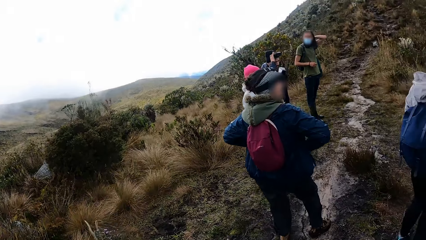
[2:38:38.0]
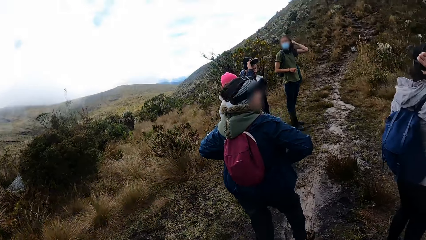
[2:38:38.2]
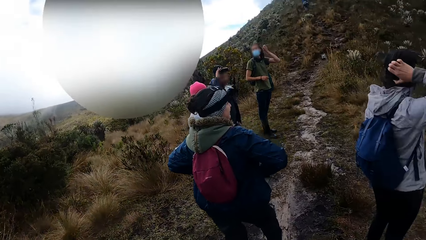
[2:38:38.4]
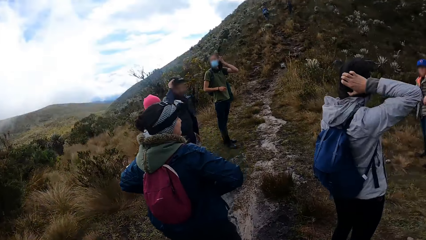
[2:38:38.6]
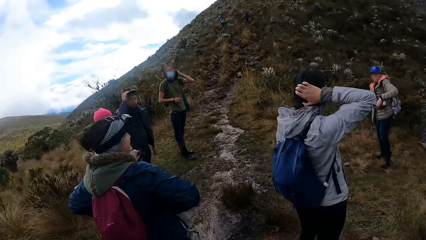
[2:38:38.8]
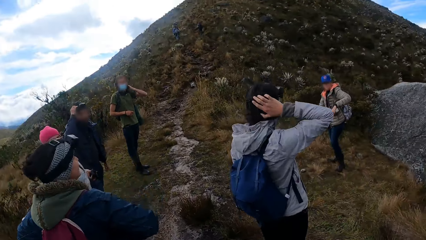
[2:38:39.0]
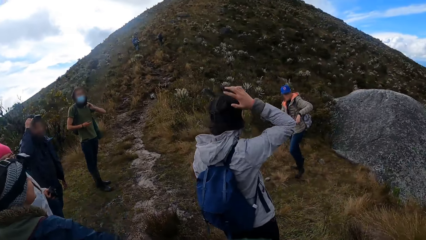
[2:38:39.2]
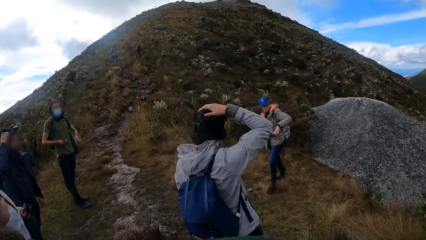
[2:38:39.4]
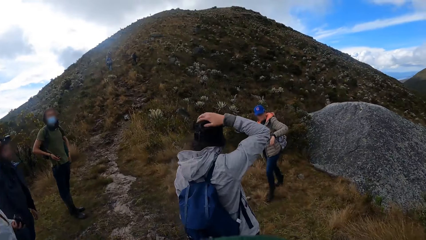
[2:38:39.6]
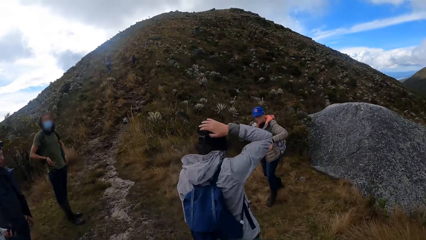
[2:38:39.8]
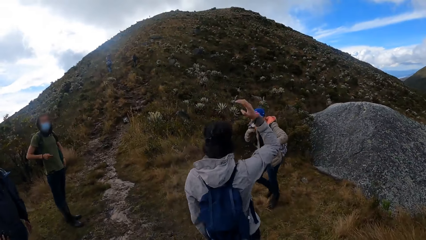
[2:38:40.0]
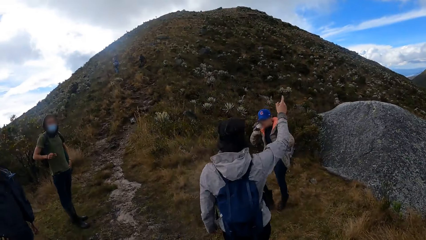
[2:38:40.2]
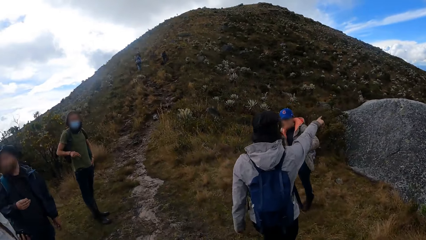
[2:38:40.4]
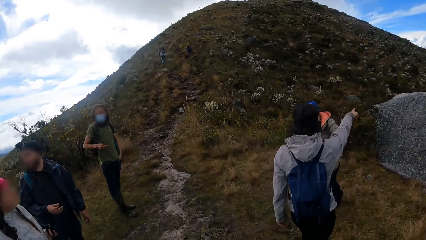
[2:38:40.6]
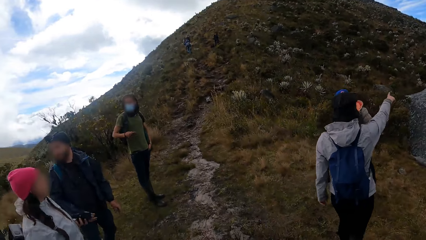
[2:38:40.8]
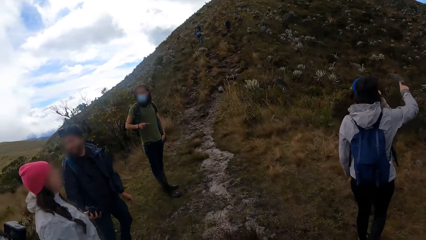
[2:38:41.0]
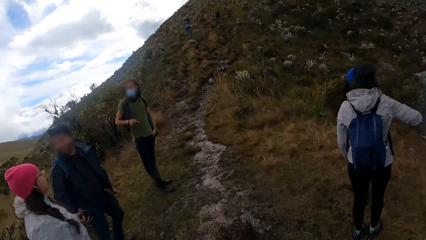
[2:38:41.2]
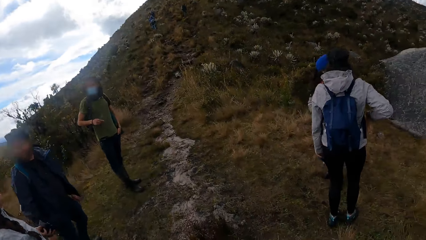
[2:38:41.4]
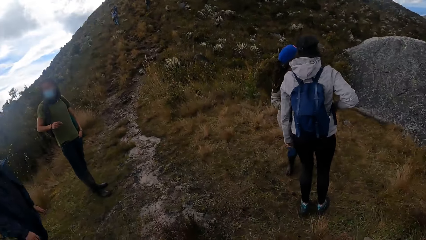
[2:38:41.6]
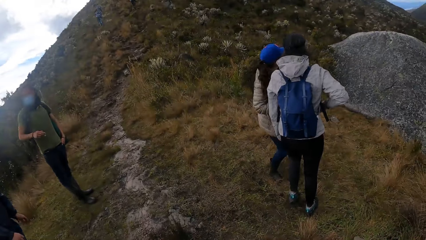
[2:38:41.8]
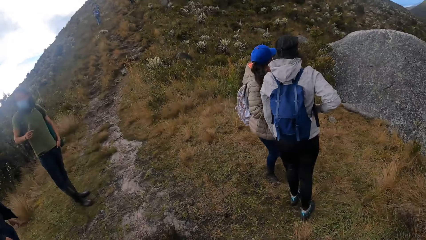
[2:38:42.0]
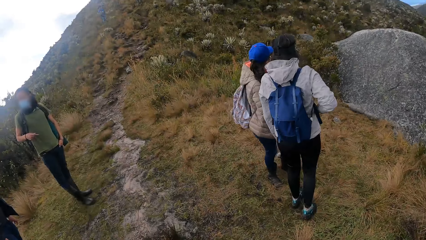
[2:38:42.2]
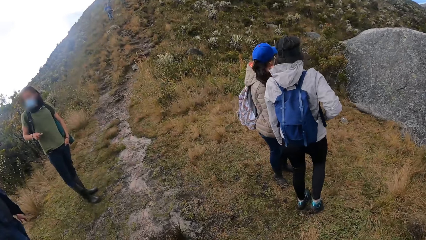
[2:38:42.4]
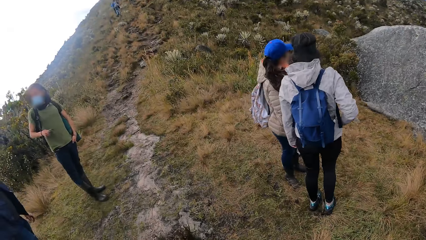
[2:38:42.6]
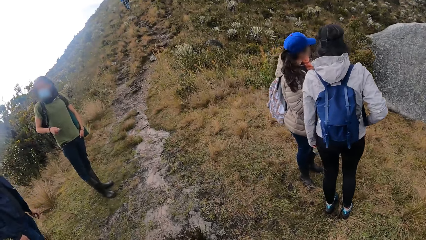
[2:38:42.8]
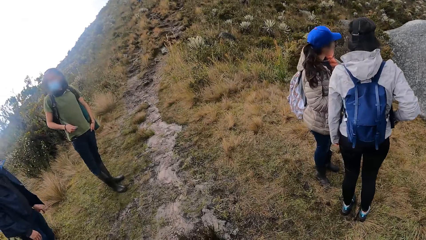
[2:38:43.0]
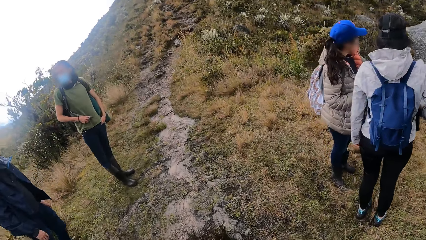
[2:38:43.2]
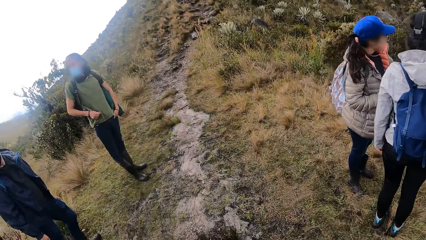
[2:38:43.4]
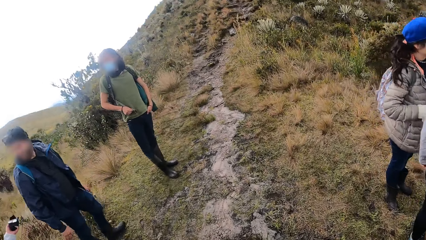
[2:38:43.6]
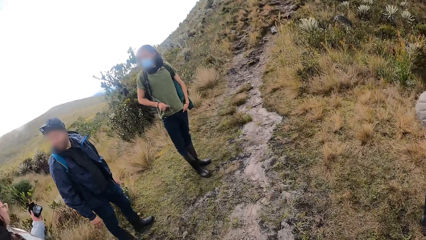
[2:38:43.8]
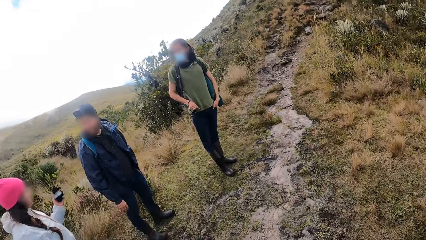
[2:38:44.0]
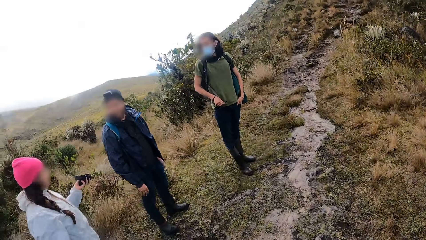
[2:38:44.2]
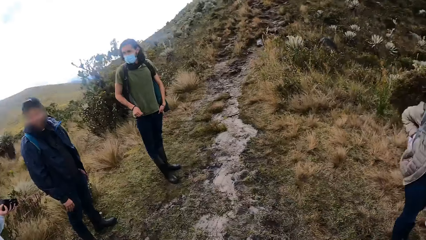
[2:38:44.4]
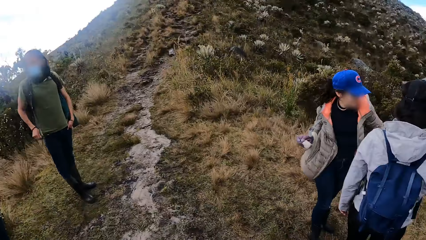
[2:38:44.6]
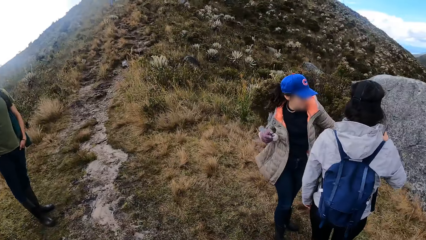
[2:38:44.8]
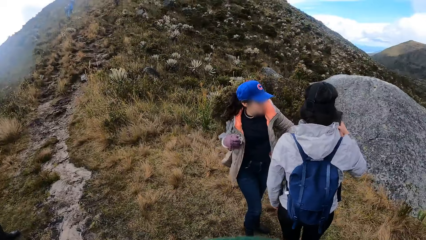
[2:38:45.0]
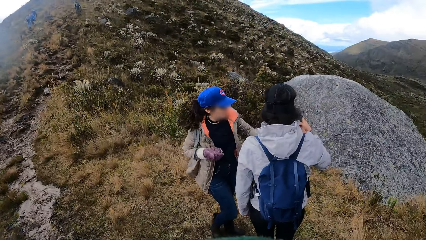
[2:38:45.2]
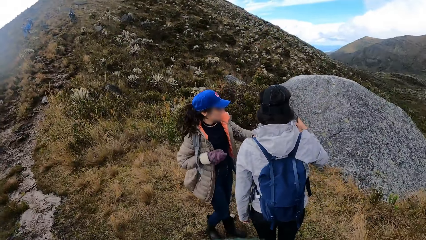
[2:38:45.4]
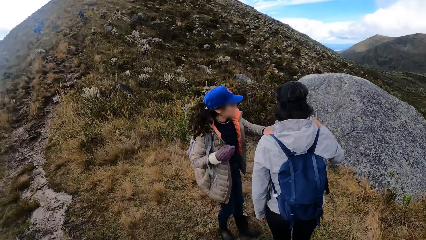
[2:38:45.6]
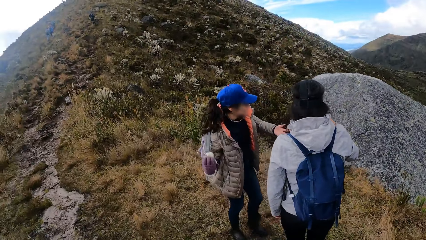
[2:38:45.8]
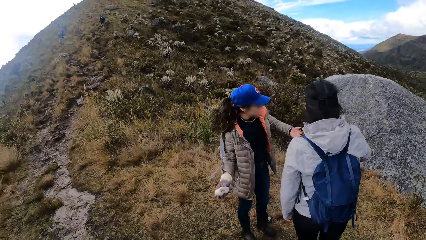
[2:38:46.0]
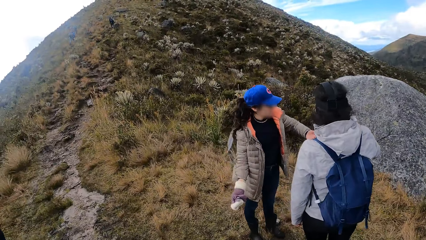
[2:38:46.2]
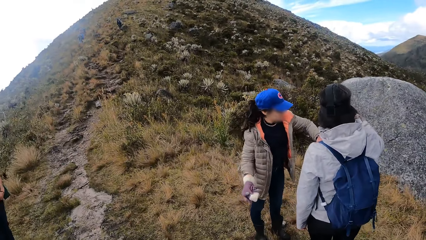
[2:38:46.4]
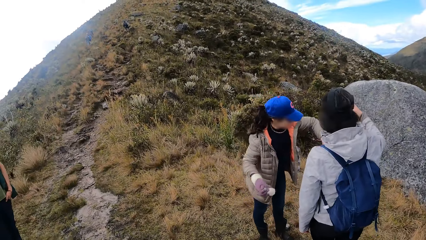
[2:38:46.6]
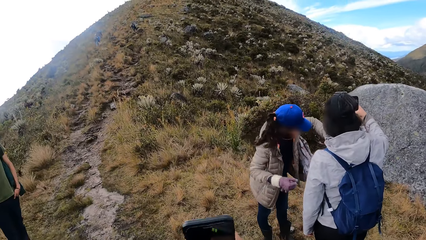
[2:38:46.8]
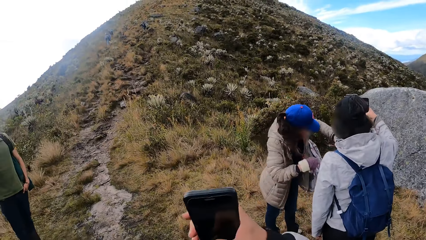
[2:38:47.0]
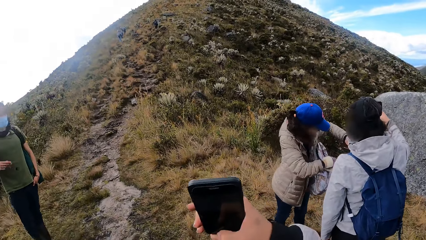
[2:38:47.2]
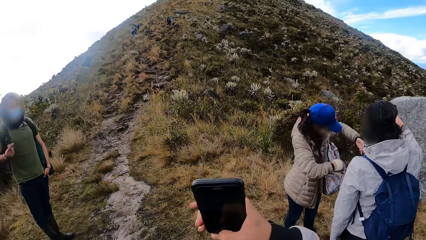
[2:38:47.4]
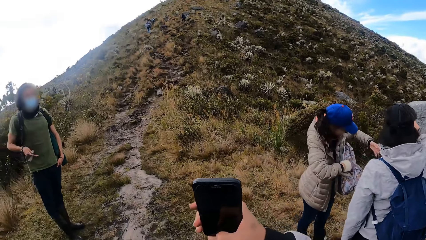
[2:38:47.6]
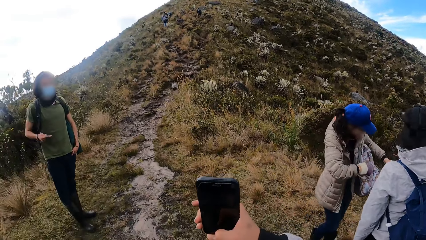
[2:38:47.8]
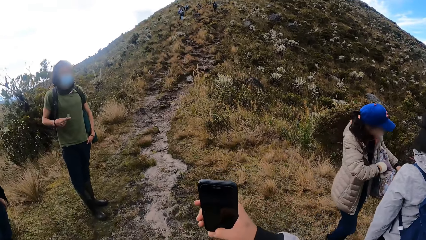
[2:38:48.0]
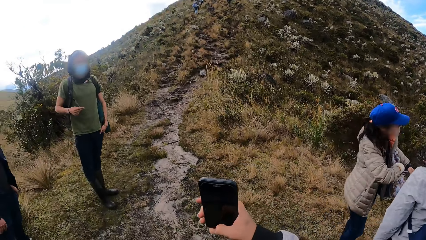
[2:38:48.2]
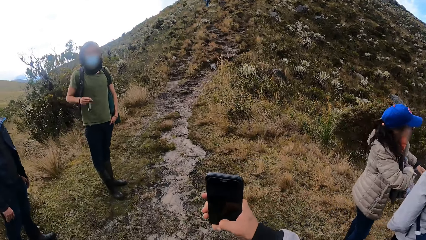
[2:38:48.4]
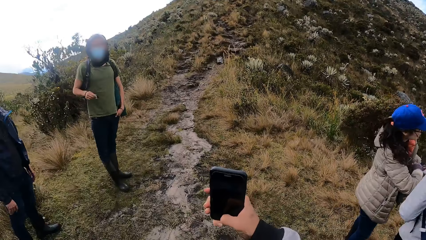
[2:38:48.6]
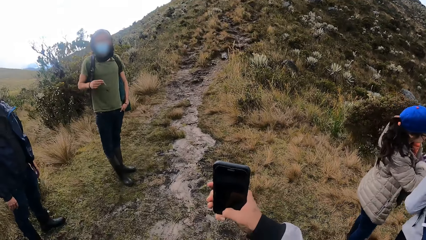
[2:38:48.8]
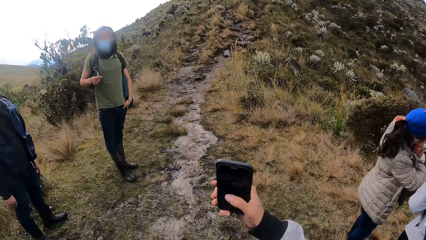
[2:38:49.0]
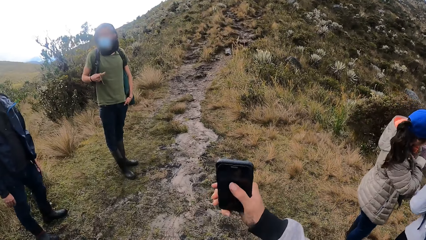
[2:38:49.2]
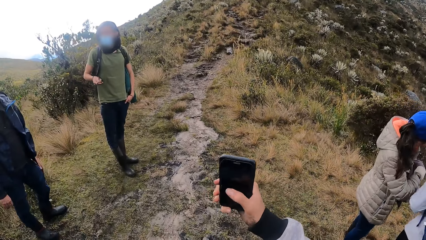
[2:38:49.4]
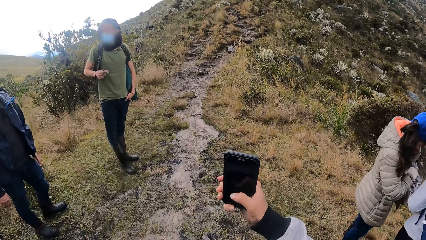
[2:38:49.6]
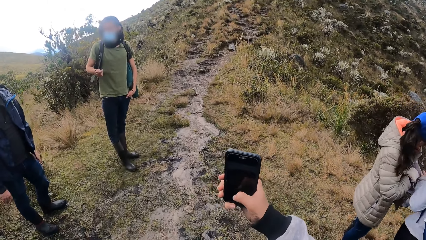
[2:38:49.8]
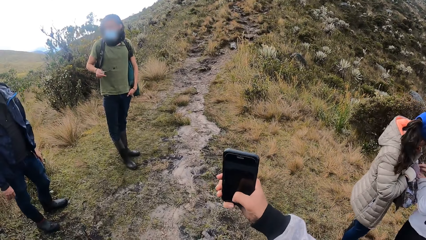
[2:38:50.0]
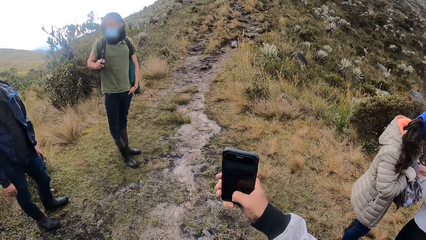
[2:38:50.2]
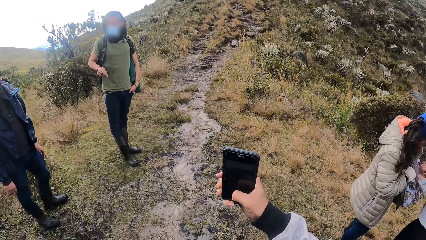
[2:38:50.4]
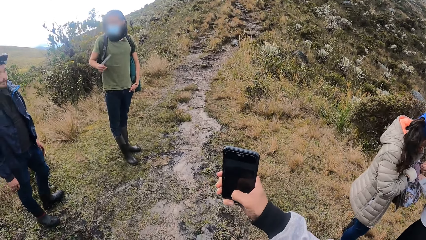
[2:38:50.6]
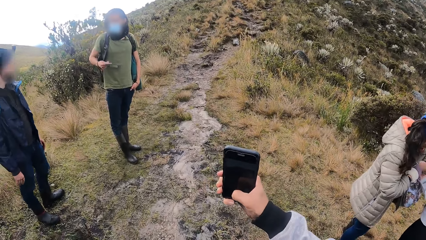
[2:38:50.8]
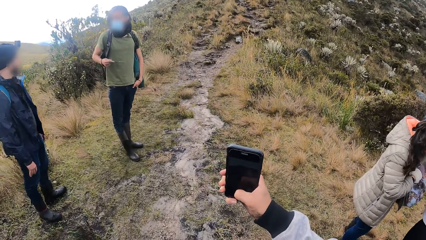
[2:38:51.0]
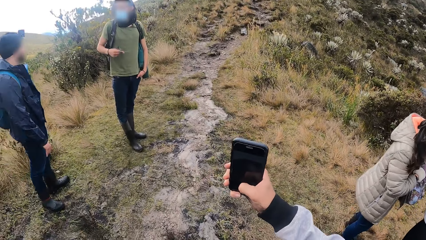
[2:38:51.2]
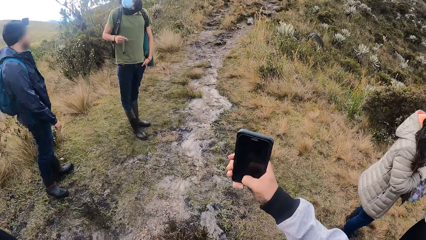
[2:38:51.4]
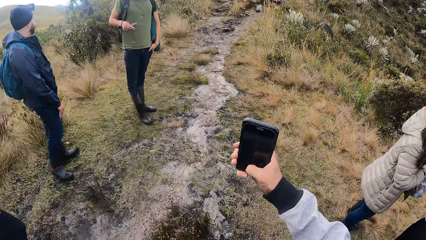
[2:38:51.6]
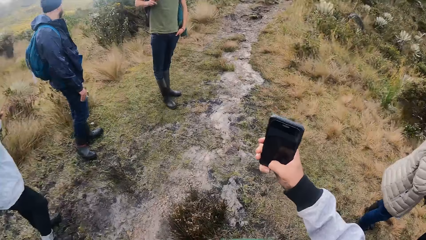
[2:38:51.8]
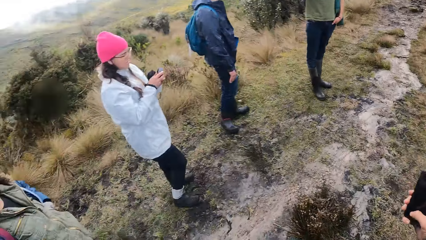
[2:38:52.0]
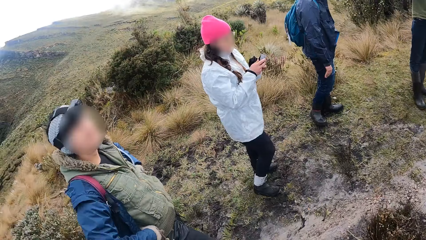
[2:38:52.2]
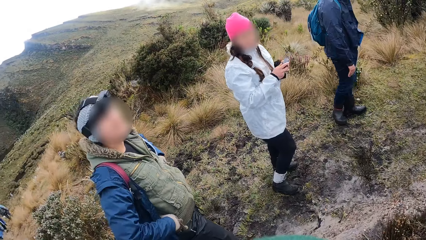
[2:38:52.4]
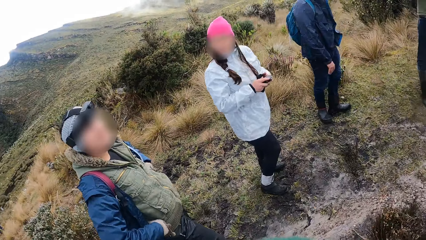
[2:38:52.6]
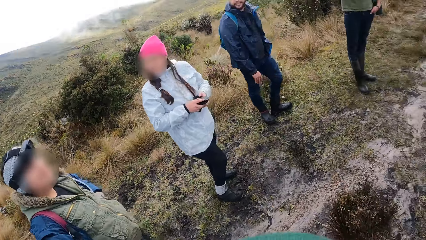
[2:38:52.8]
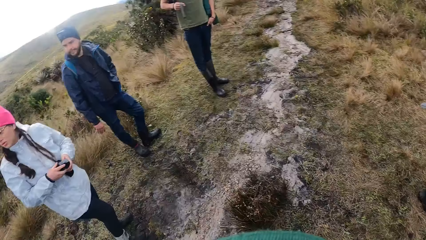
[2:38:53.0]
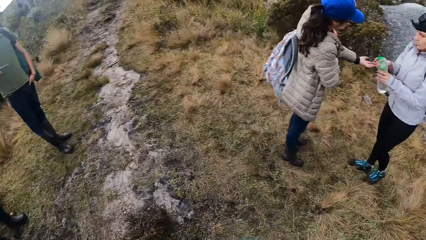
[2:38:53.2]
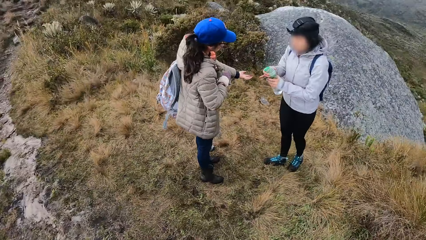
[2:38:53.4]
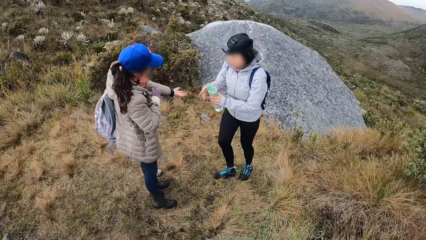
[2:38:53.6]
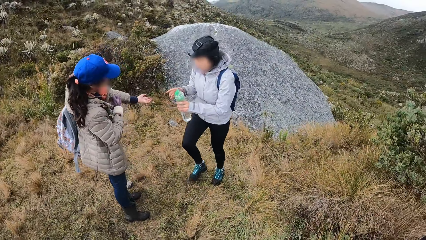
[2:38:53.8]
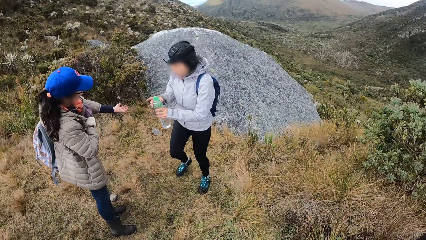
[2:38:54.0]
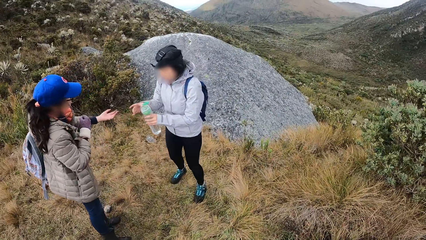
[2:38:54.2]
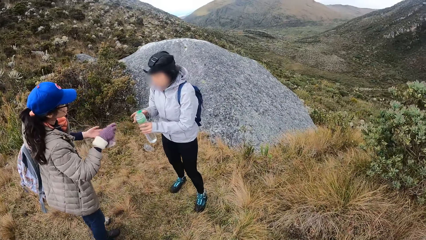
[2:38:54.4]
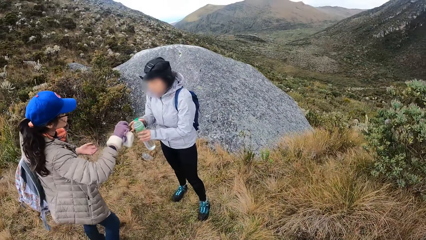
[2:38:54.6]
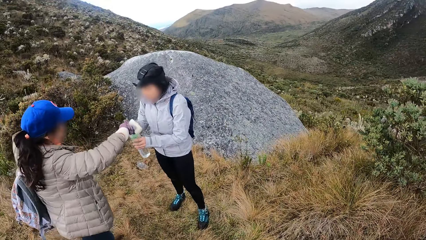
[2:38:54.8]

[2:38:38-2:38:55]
The camera wearer looks around the hill. The other man spins the end of a bag in his right hand. The woman interacts with another woman. The camera wearer operates a phone in her right hand. The man spins the end of the bag in his right hand. The camera wearer looks around the hill. Another man interacts with another woman.
